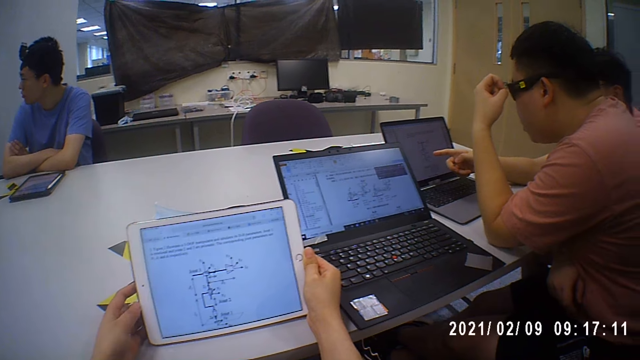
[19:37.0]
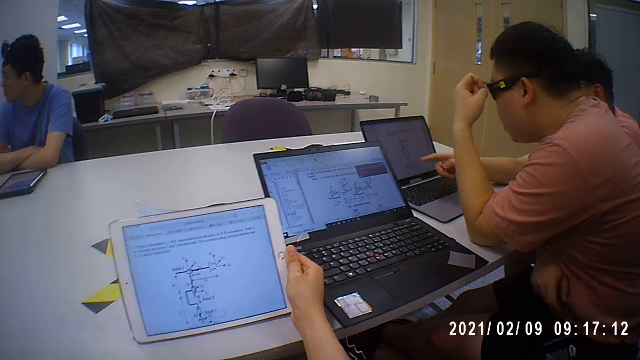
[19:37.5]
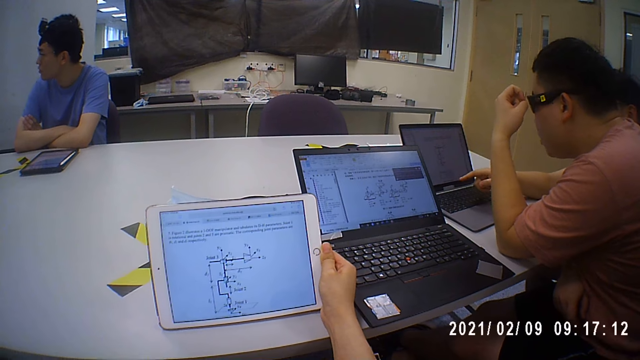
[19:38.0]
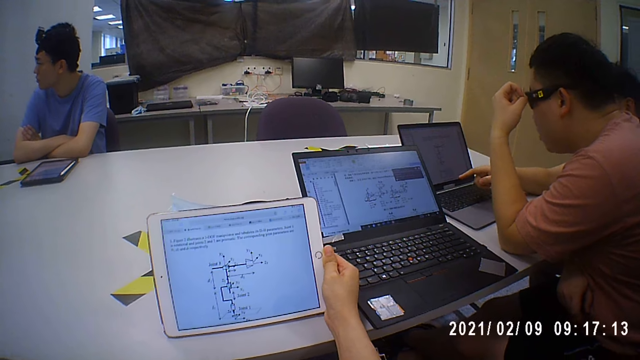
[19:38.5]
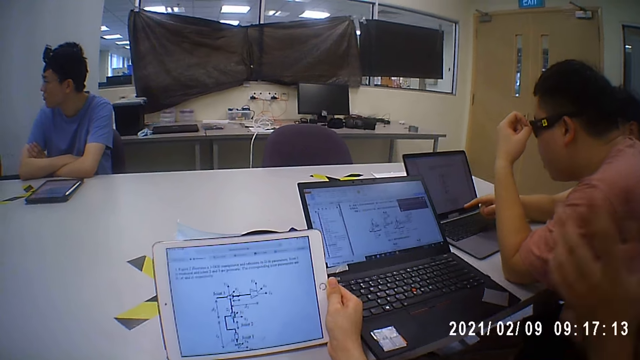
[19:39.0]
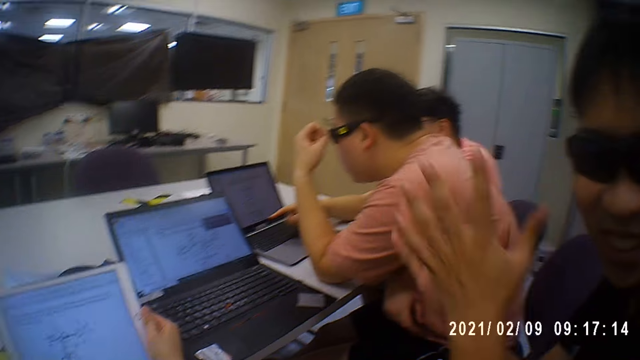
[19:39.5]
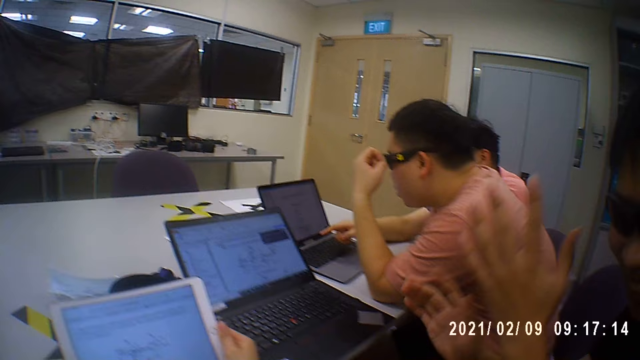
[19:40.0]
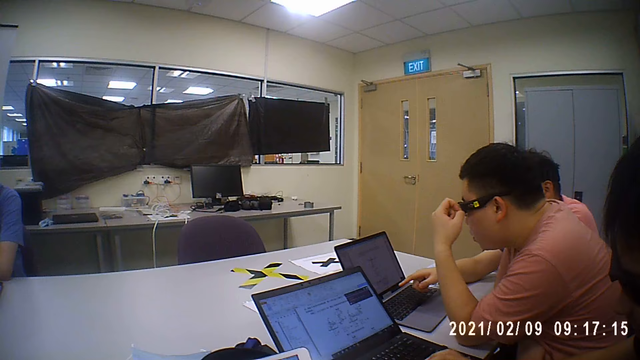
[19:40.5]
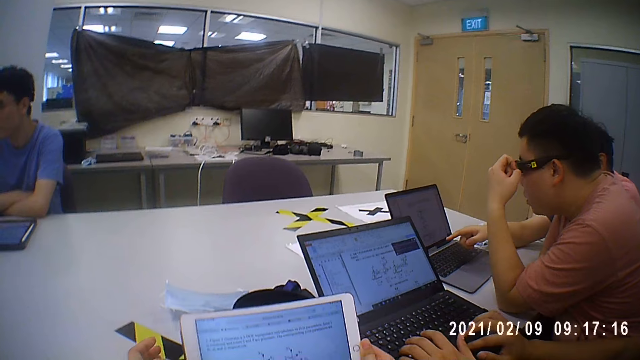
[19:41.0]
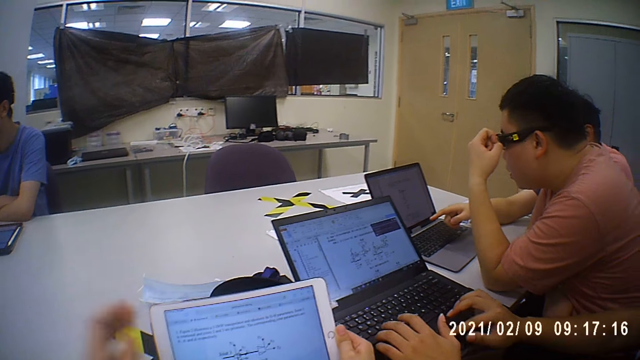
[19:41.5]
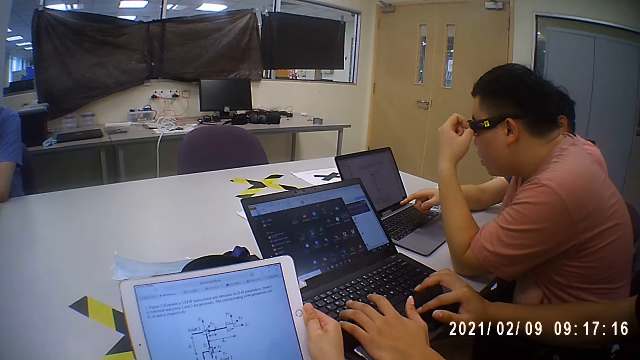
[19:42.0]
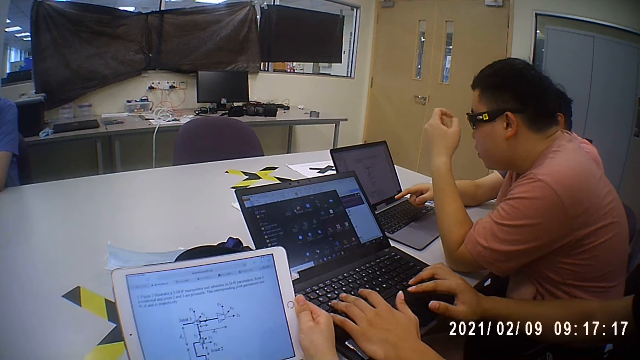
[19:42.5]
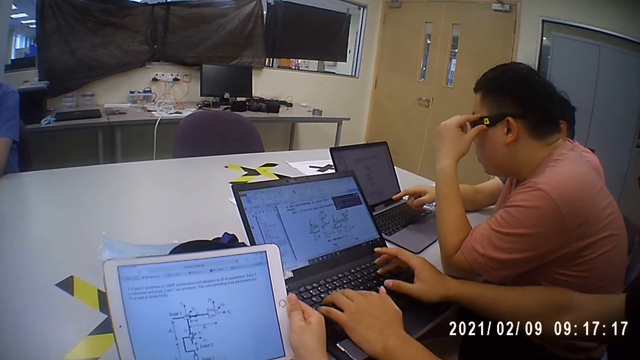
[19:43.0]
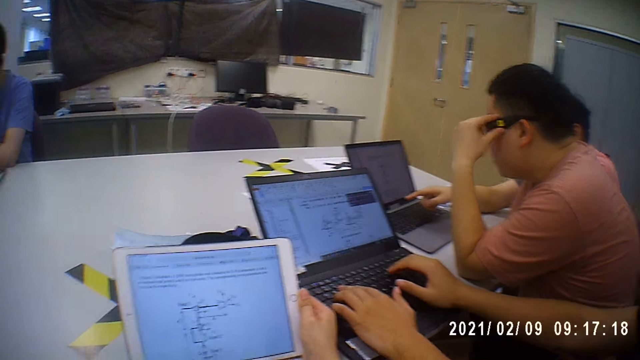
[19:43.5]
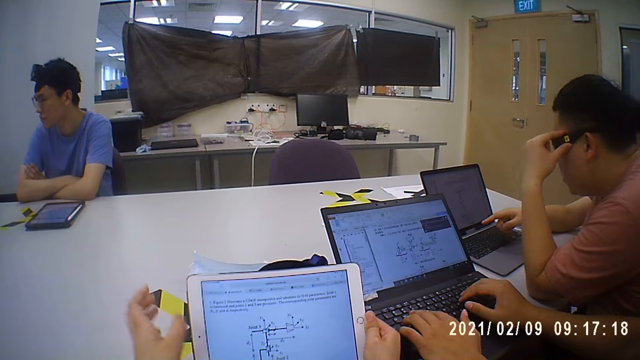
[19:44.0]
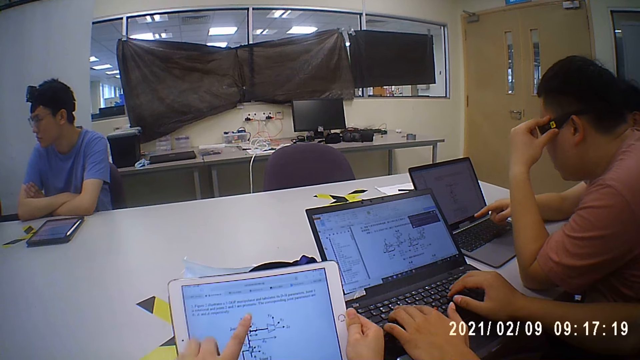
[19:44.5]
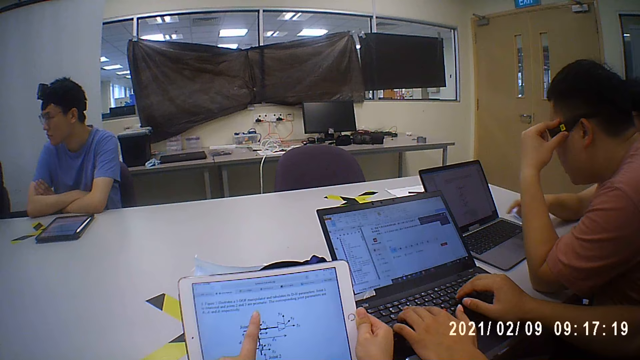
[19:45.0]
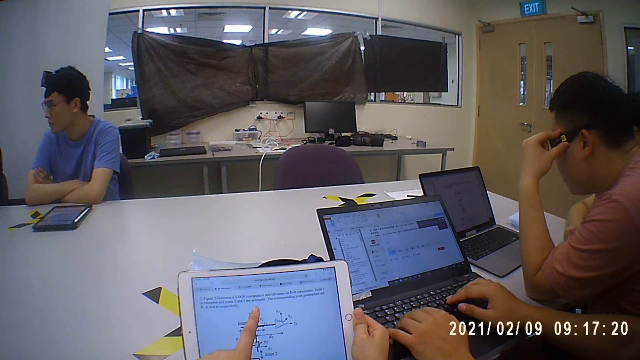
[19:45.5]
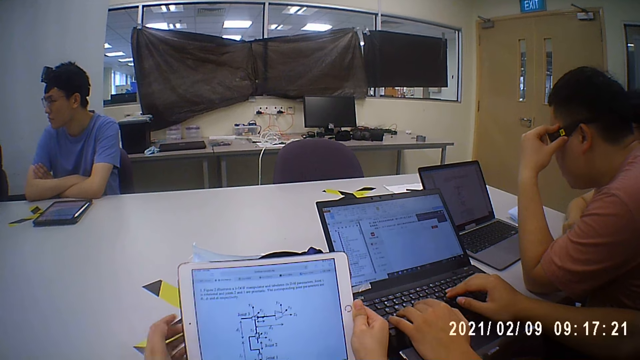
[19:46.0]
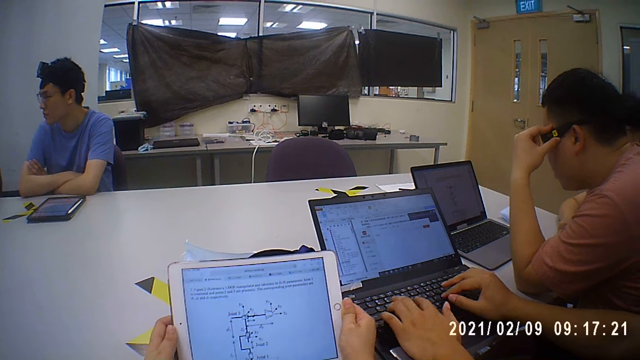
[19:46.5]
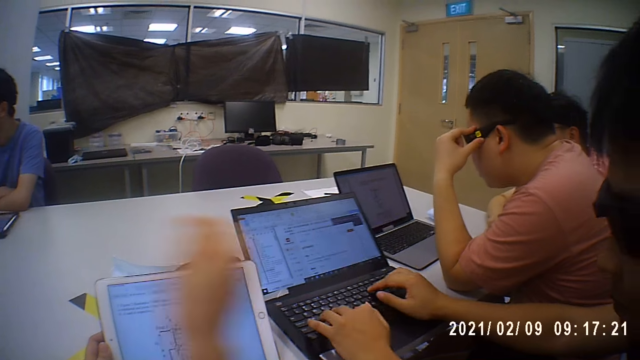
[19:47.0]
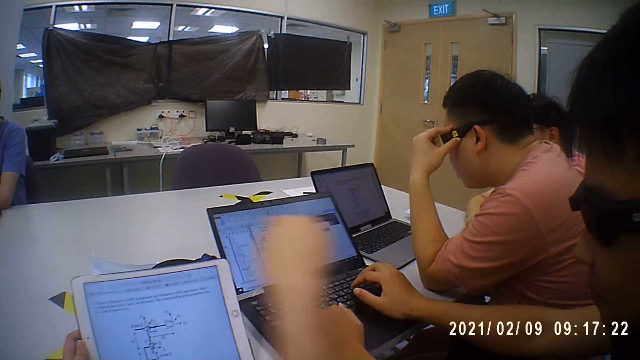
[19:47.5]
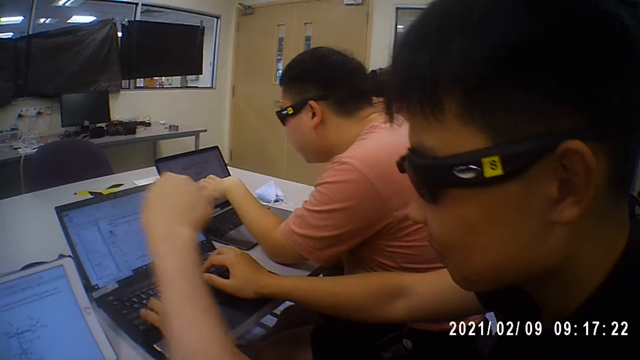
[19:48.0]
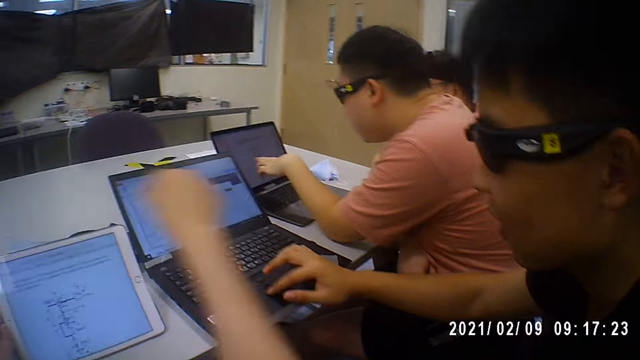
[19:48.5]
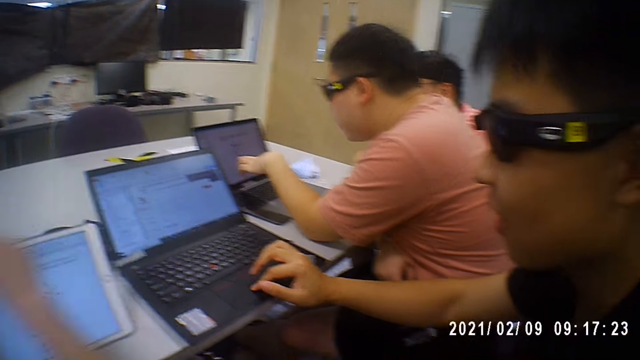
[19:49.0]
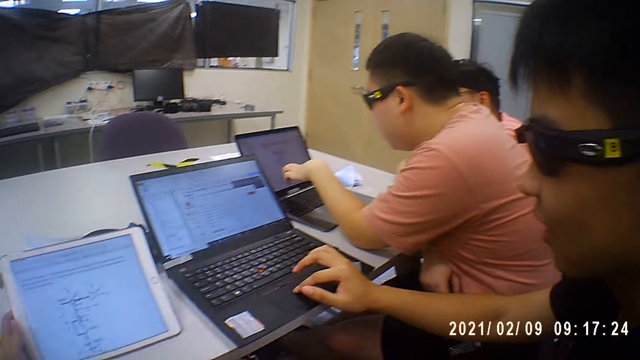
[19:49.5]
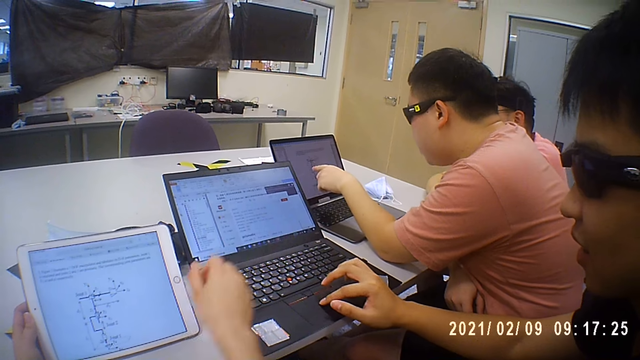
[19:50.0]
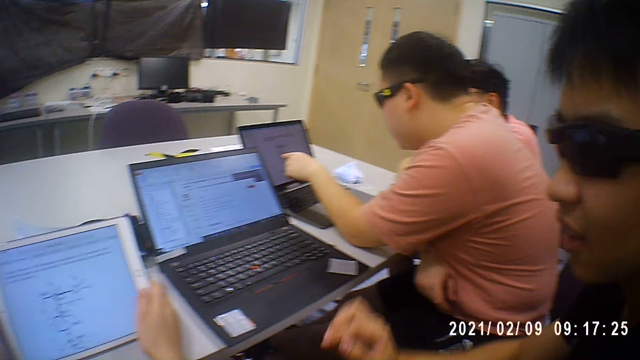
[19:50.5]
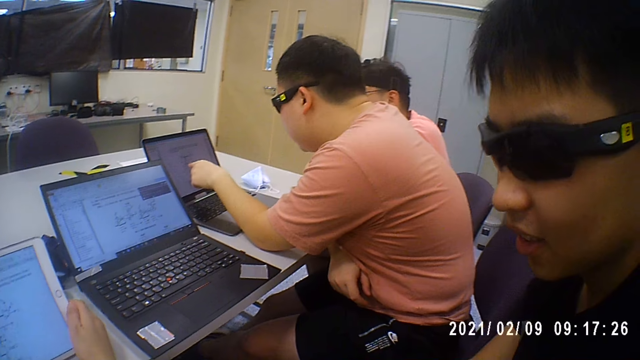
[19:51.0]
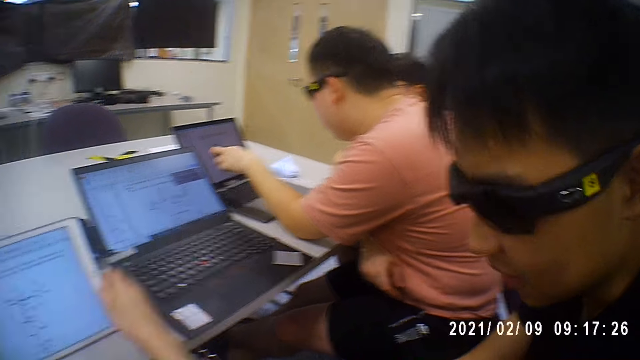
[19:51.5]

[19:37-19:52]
The camera wearer adjusts the camera on her head. A man operates a laptop on the table with both hands. The camera wearer reads on her tablet. She holds the tablet with both hands. She gestures and moves her hand. The man operates the laptop on the table with his right hand.

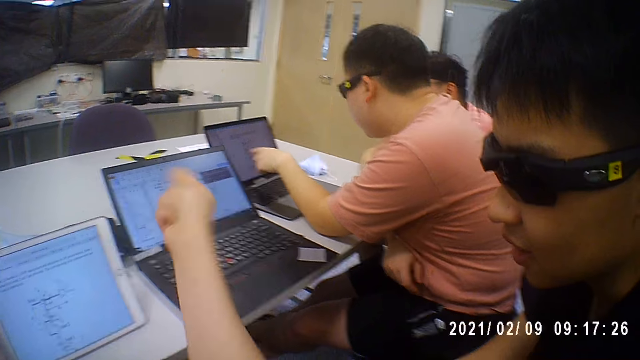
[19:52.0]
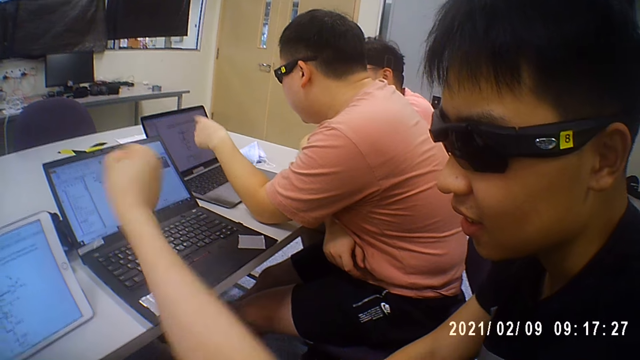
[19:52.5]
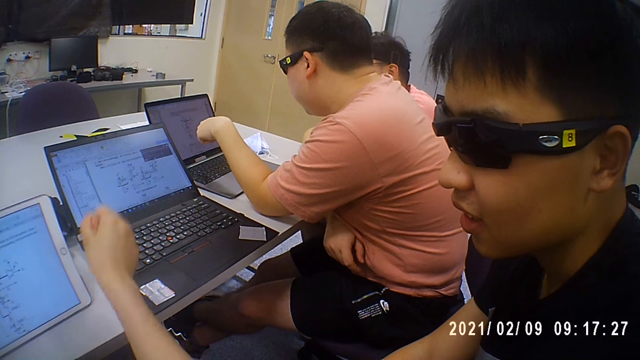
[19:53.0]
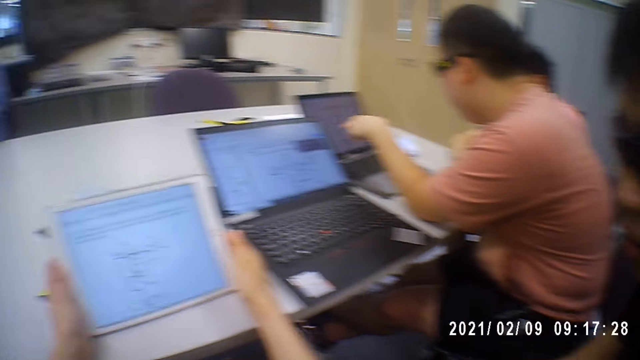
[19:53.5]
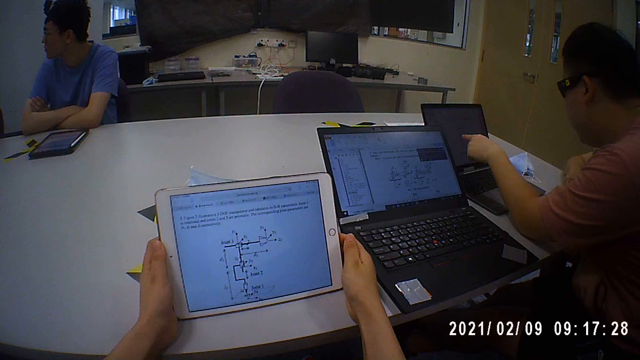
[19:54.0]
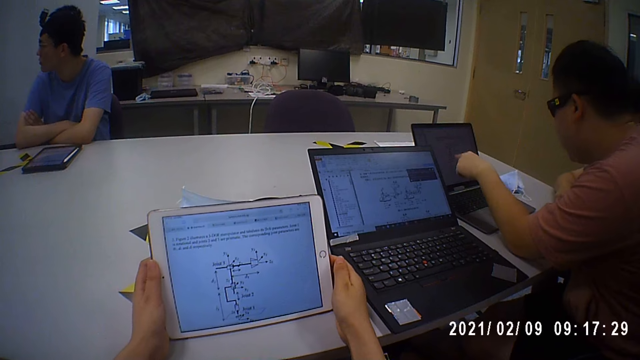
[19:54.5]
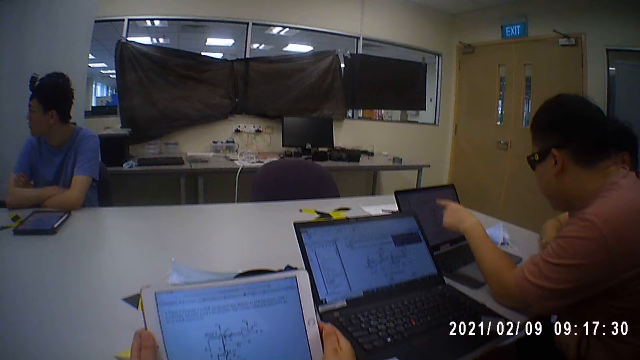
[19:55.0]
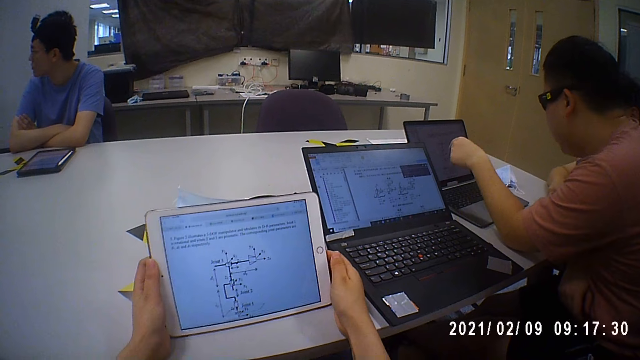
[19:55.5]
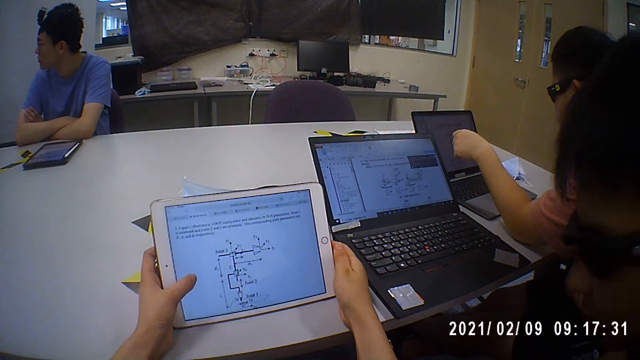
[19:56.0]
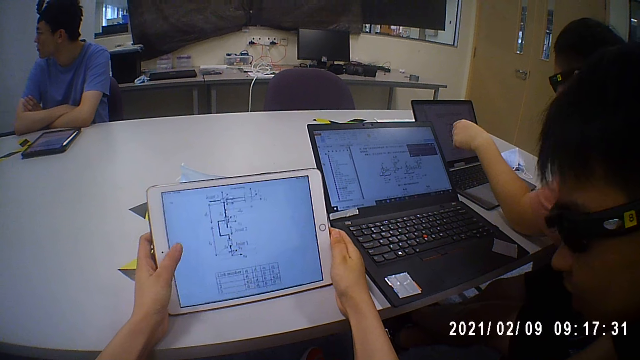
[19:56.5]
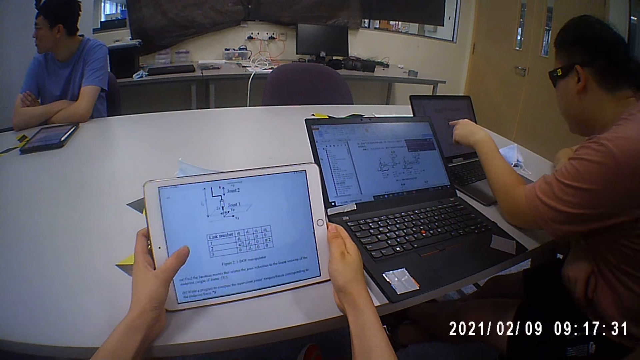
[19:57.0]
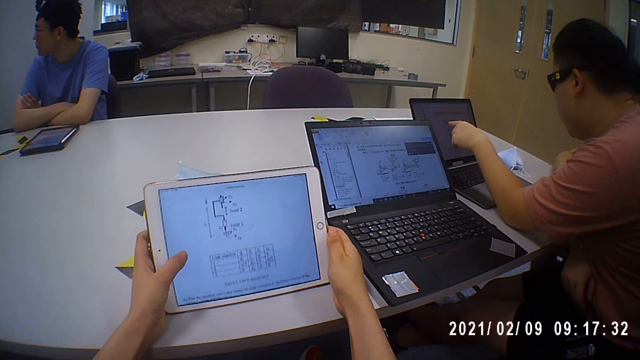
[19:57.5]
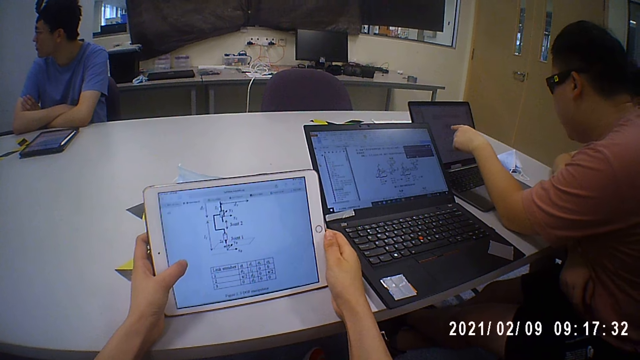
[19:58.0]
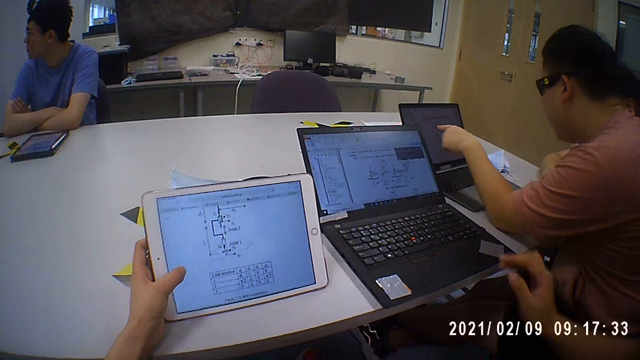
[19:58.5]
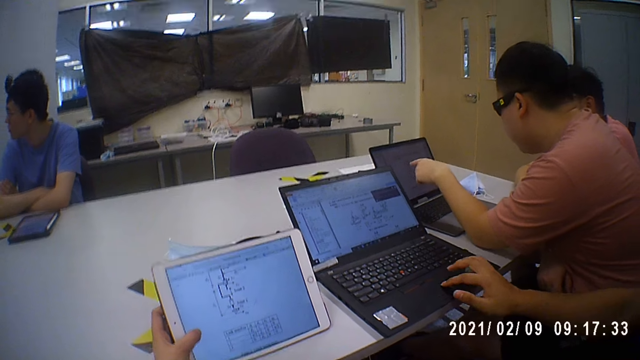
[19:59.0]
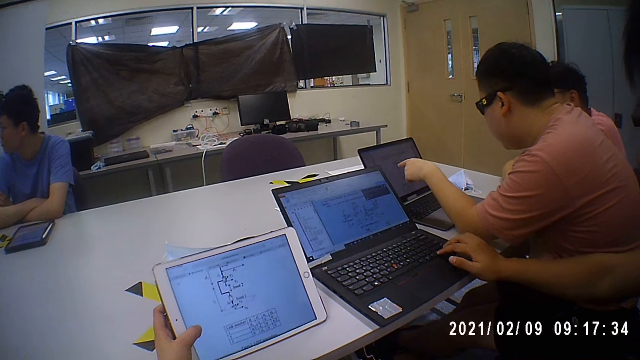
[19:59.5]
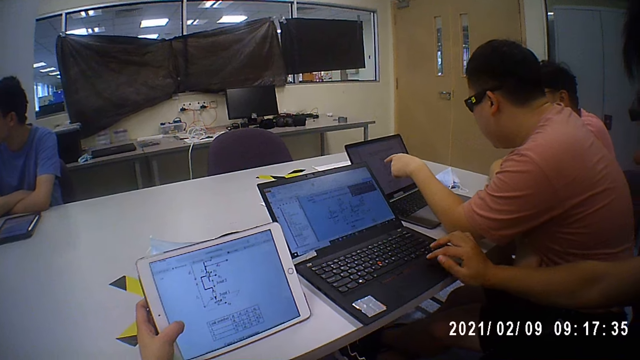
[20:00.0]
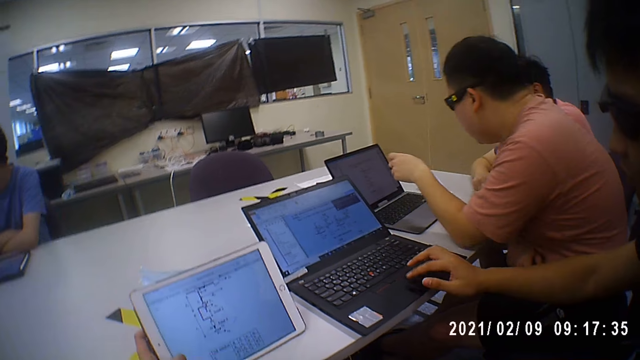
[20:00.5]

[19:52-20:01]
The camera wearer operates the tablet with her left hand. A man reads on a laptop. The camera wearer touches her face with her right hand. Another man operates his laptop on the bench.
